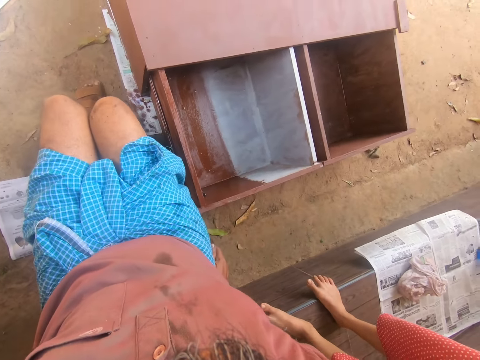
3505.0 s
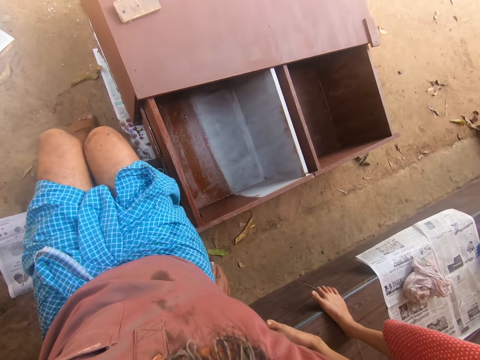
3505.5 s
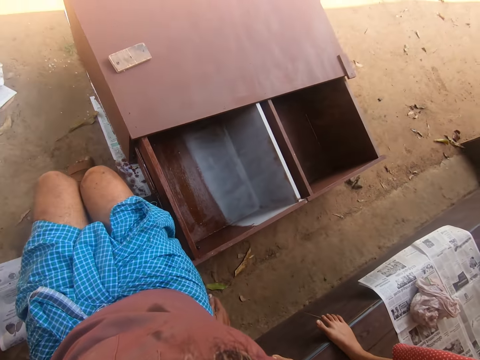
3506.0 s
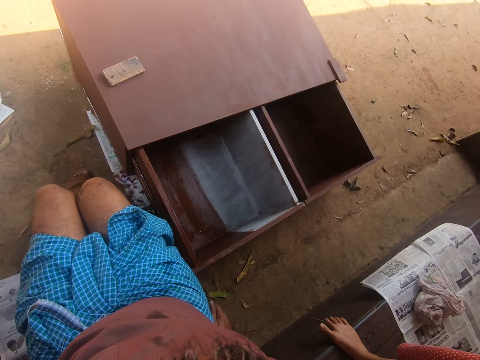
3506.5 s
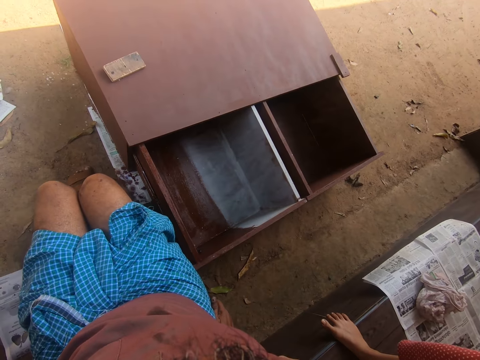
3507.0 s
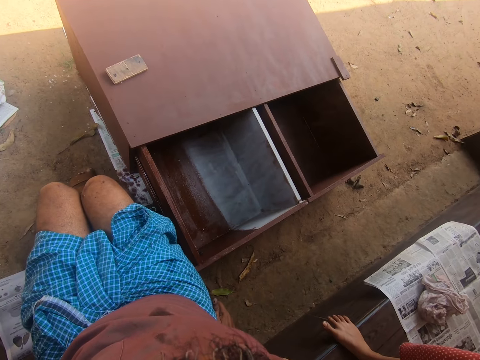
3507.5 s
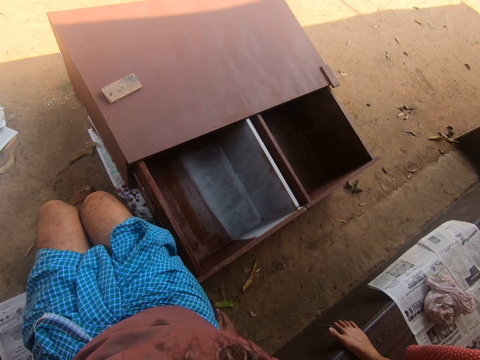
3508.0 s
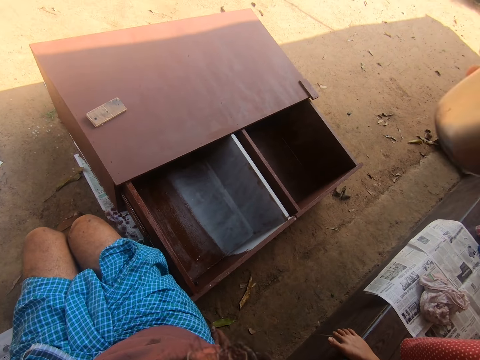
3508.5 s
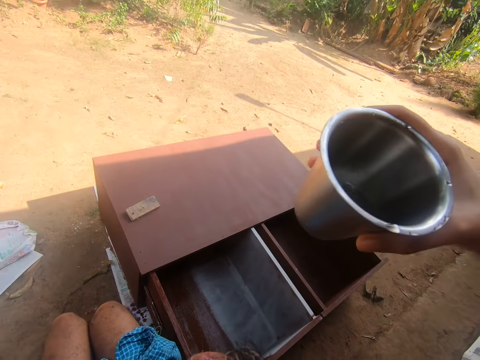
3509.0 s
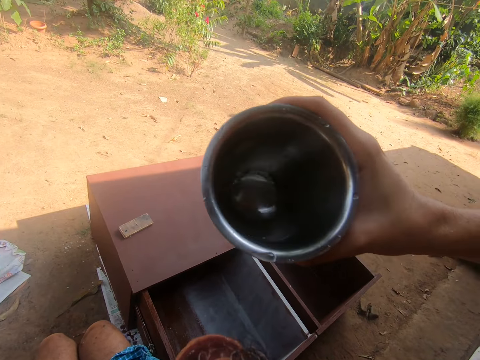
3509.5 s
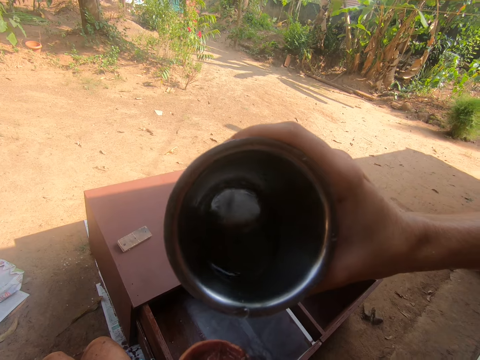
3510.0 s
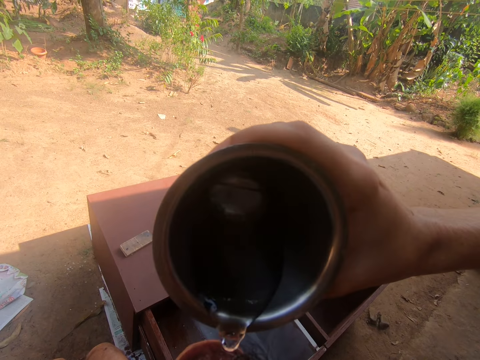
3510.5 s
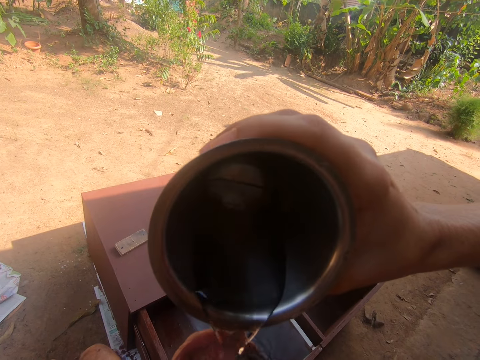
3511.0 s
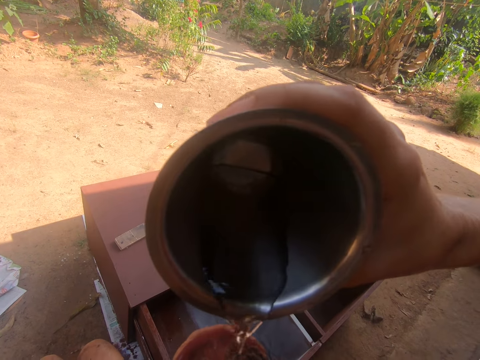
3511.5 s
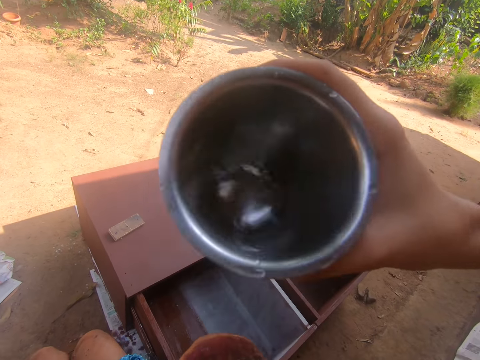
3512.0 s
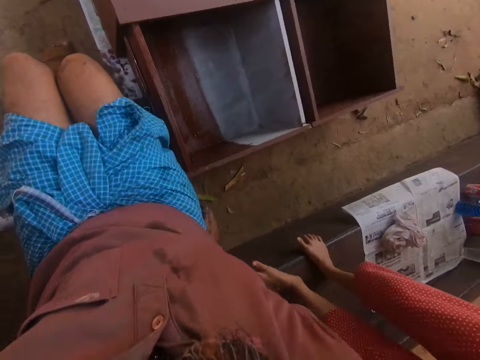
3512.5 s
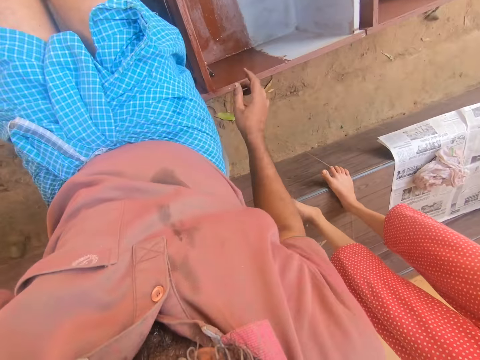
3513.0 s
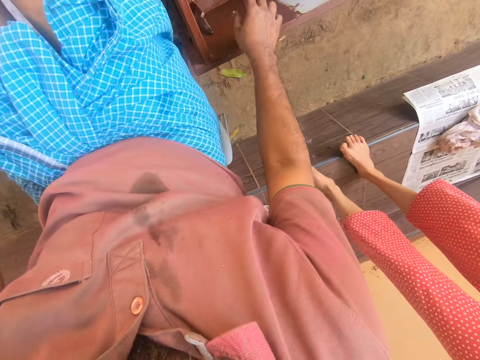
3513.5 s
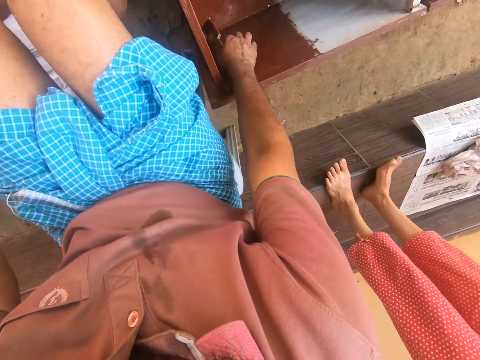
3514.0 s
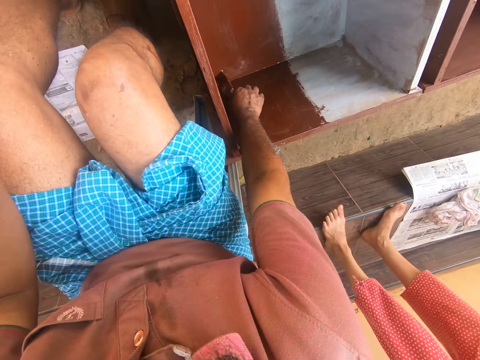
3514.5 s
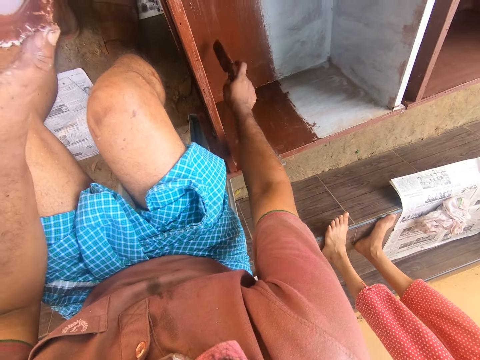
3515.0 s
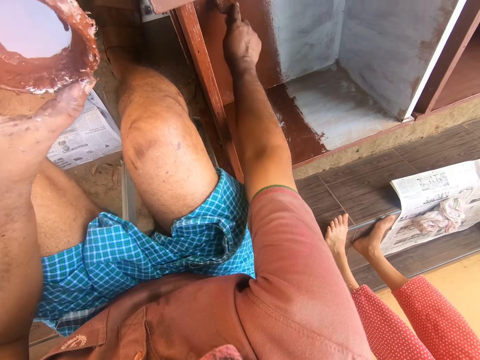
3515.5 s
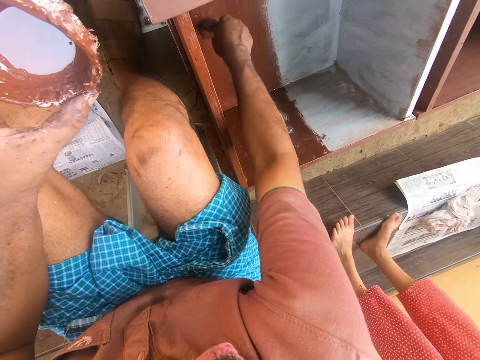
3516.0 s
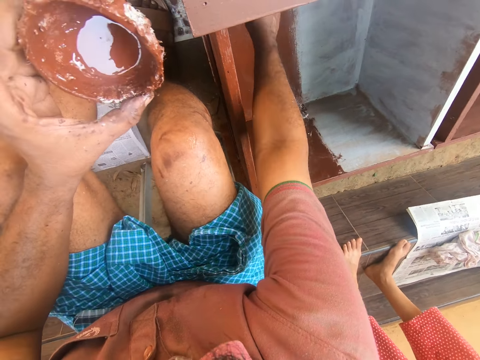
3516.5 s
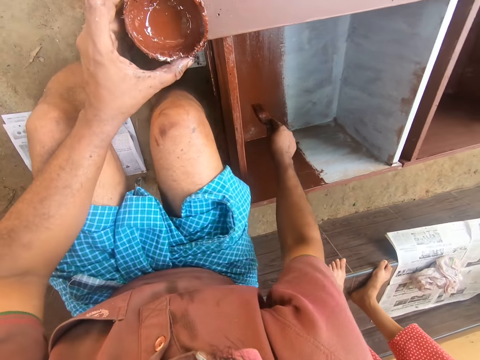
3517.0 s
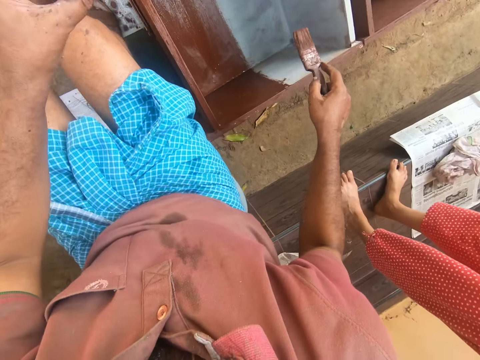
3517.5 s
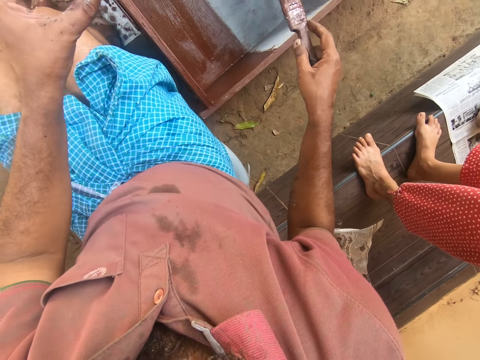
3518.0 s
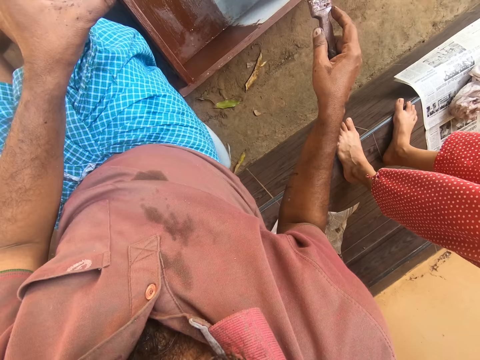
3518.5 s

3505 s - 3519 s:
A girl gives the camera wearer water. The girl pours water into the camera wearer's paint. The camera wearer picks up the paintbrush. They paint the drawer with the paintbrush.

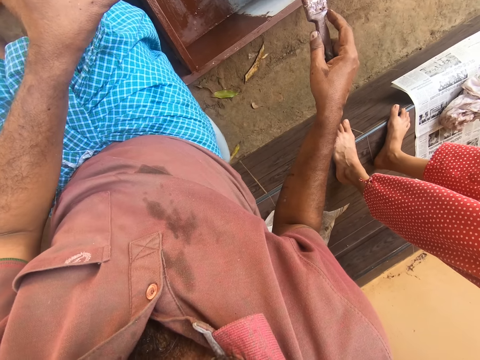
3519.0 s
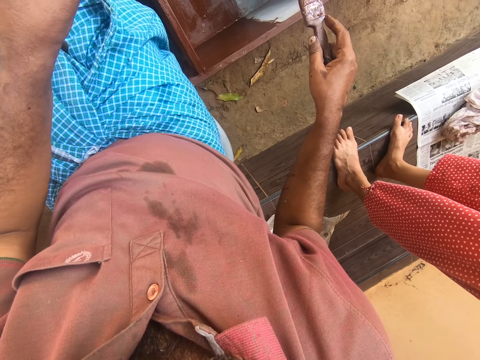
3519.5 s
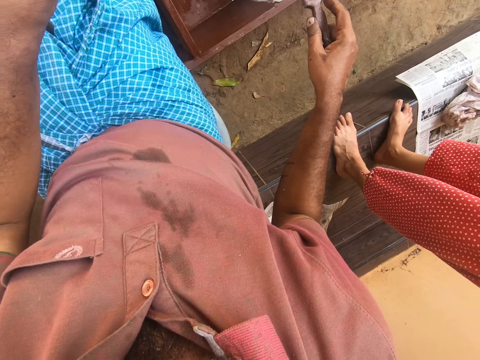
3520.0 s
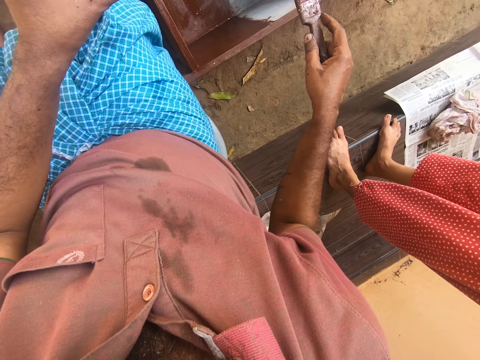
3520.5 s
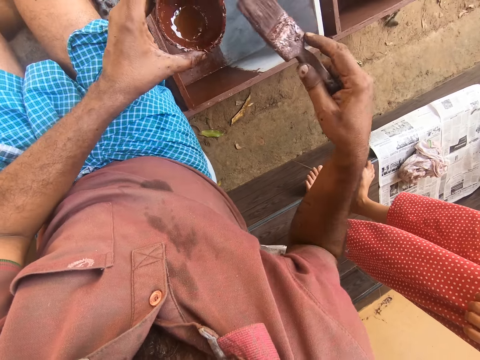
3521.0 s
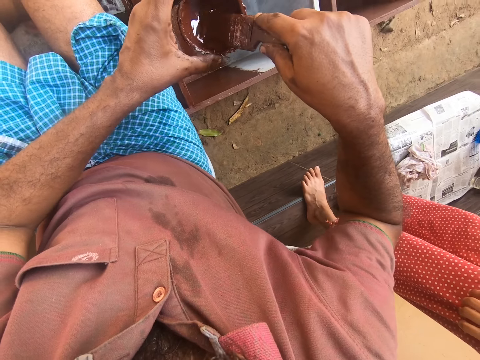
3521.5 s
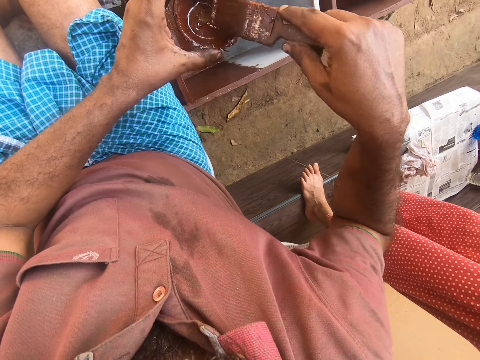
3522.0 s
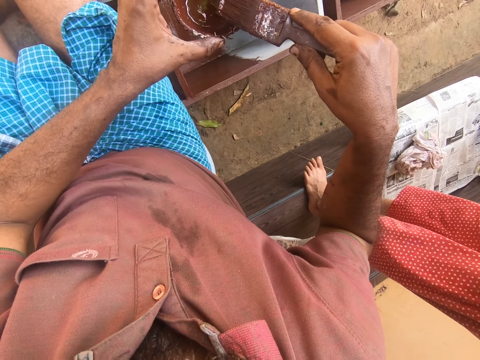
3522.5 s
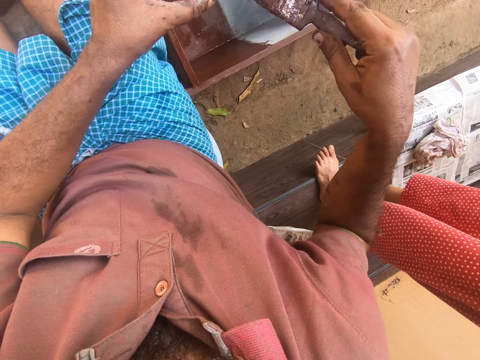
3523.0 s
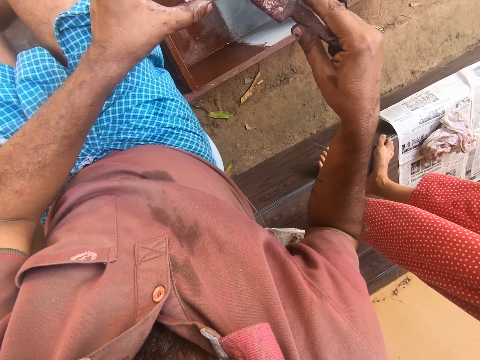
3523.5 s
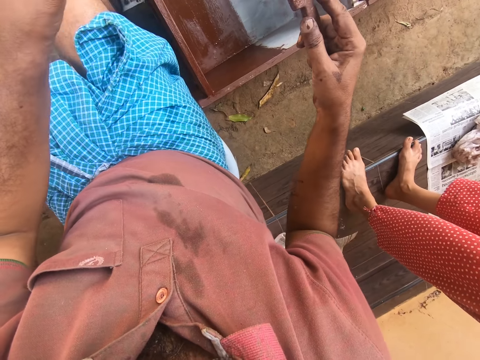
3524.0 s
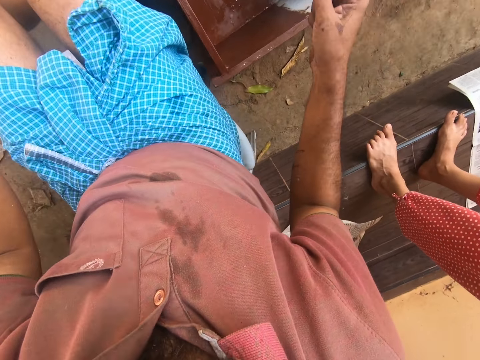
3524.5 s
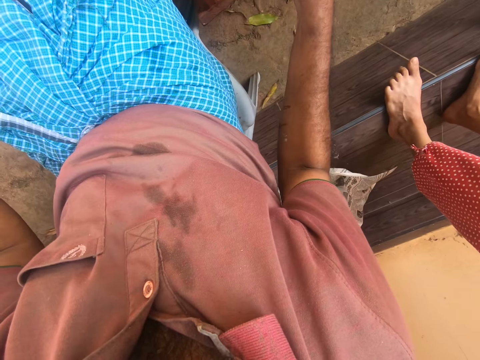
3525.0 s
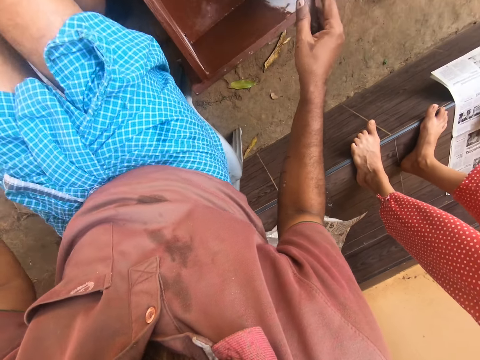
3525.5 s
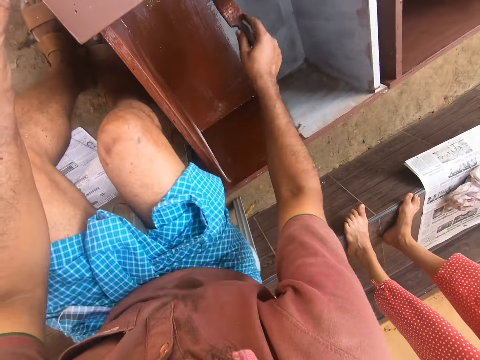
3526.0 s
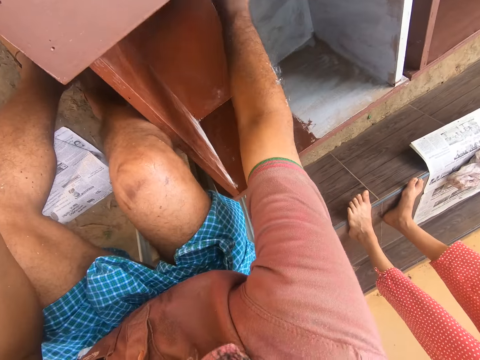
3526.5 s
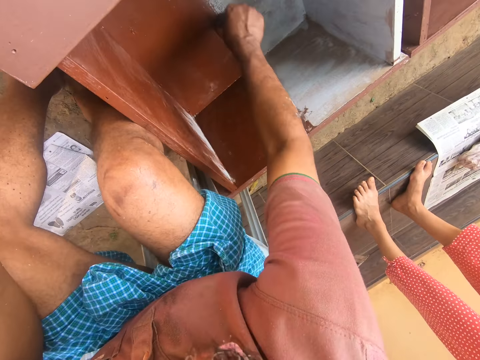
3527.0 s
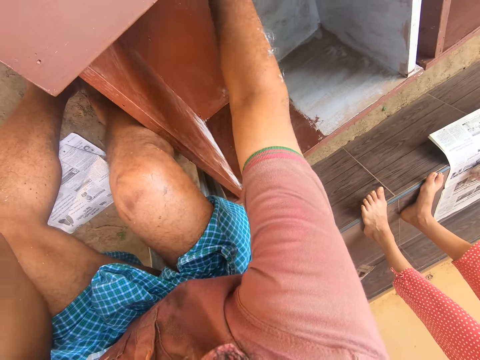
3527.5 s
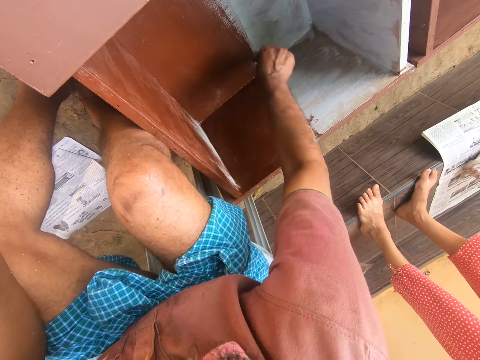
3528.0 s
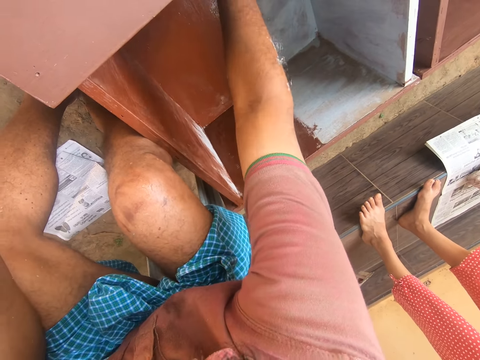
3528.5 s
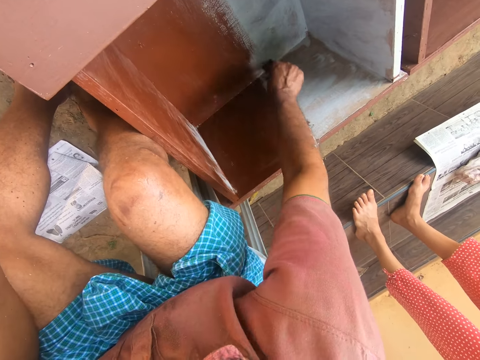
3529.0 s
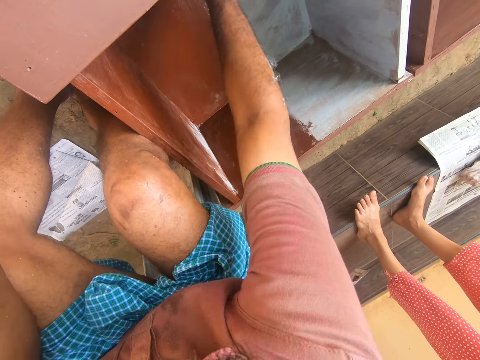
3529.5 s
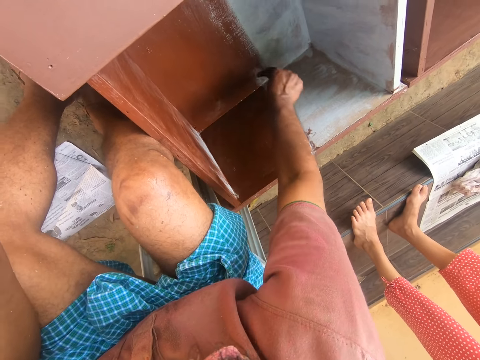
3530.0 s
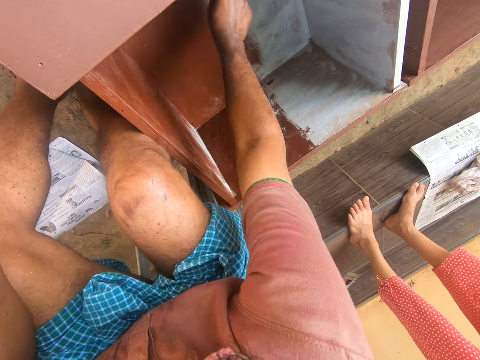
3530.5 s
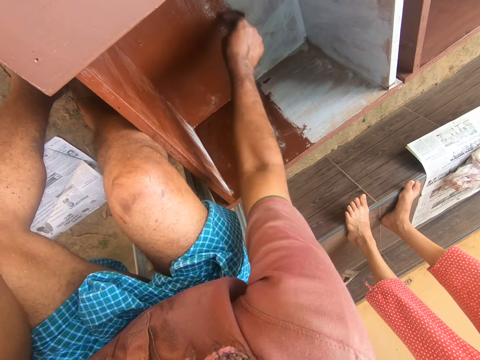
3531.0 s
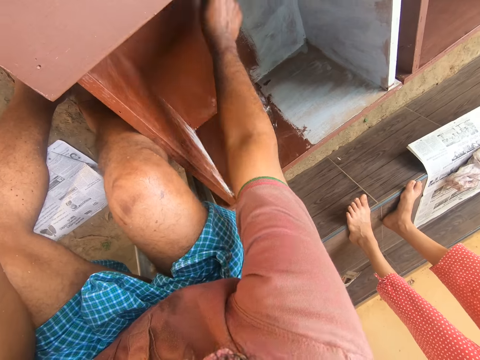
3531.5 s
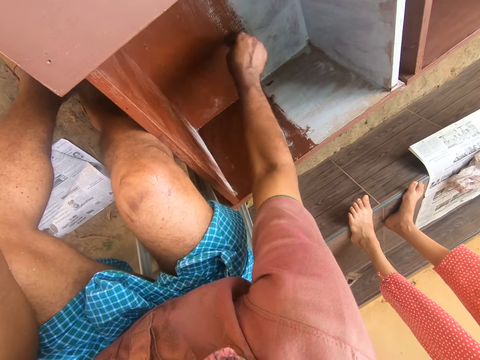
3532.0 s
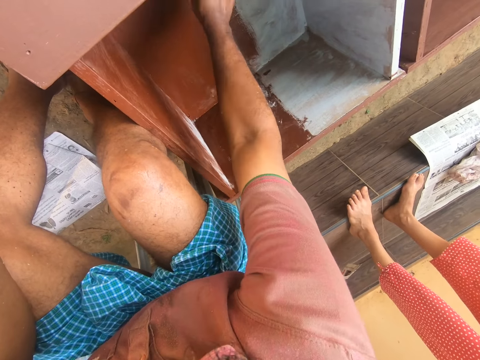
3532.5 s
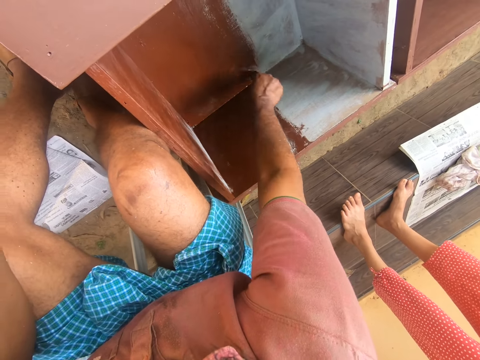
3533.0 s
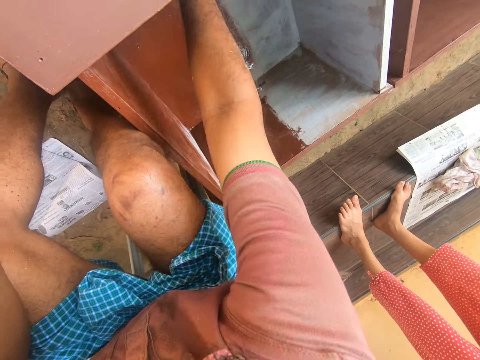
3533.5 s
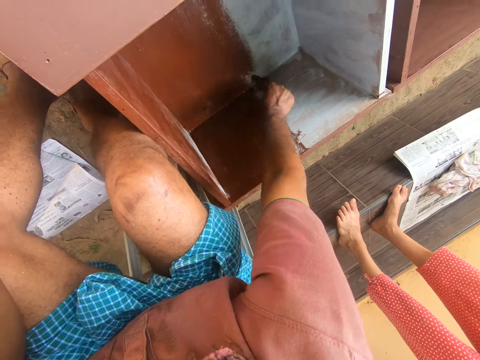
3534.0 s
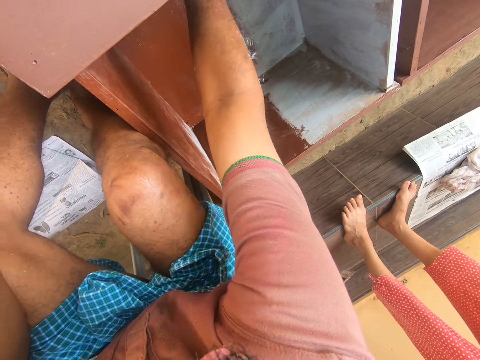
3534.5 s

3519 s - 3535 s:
The camera wearer inserts the paint brush into the paint. They paint the drawer with the paint brush.
